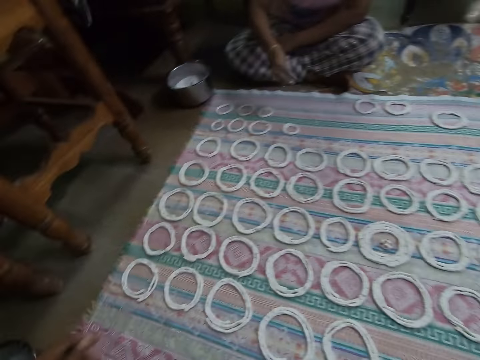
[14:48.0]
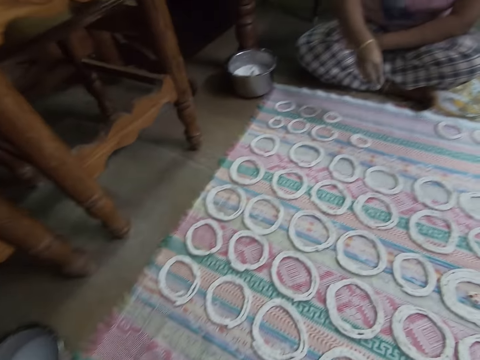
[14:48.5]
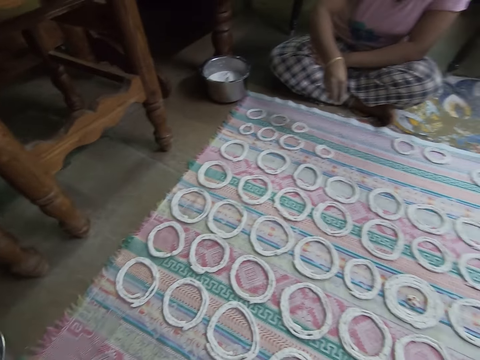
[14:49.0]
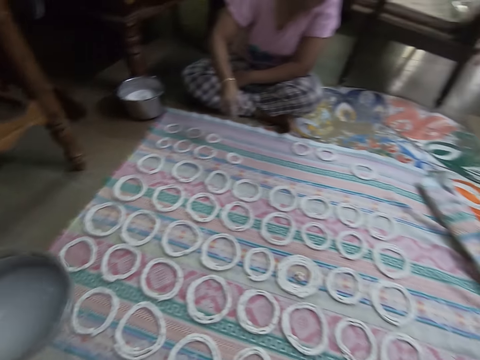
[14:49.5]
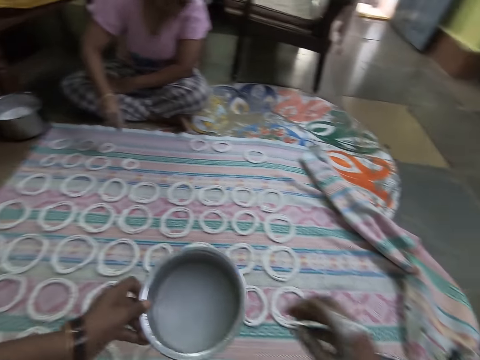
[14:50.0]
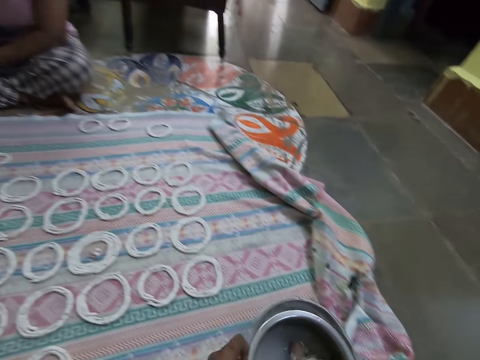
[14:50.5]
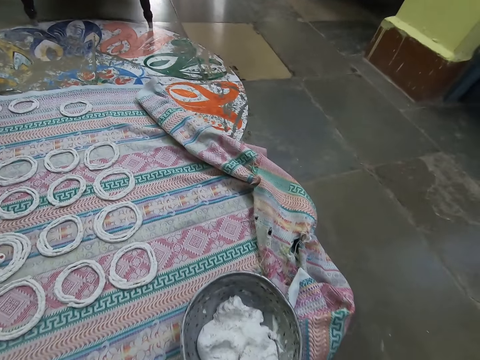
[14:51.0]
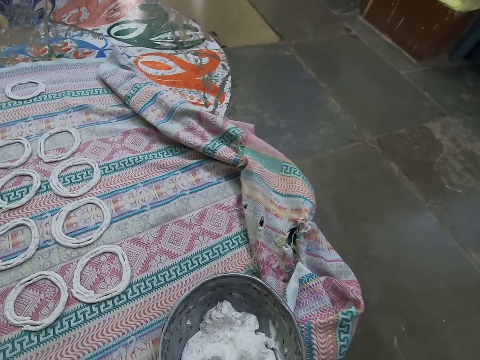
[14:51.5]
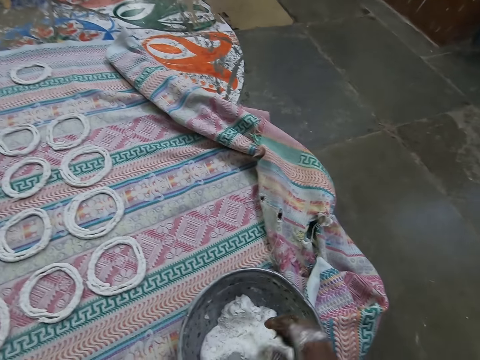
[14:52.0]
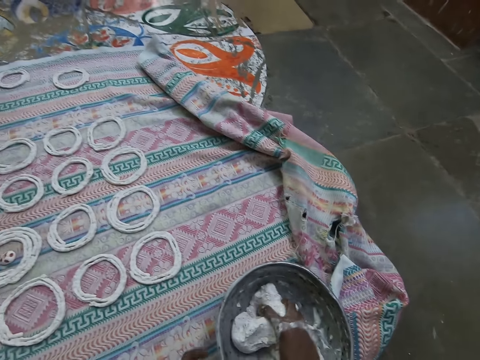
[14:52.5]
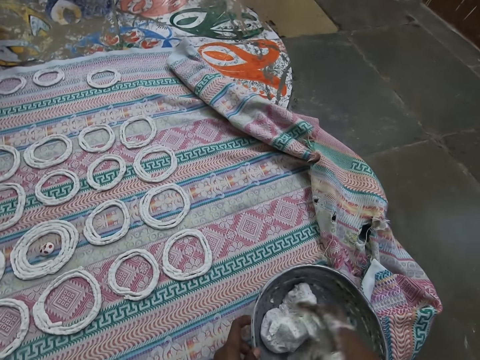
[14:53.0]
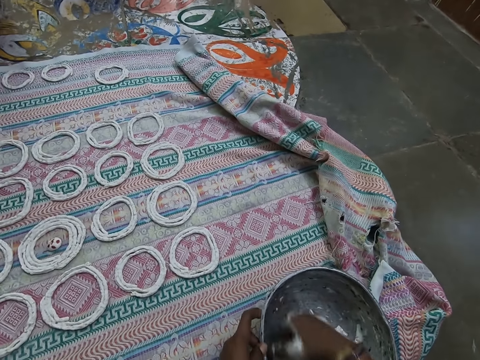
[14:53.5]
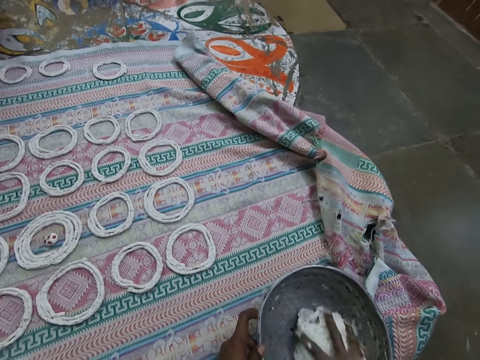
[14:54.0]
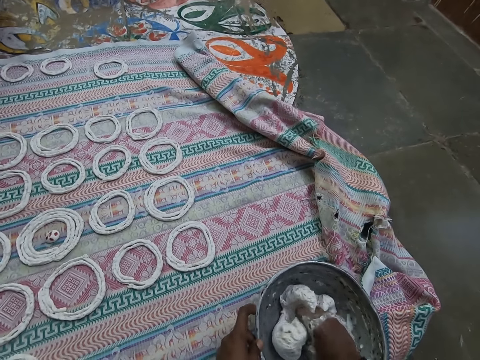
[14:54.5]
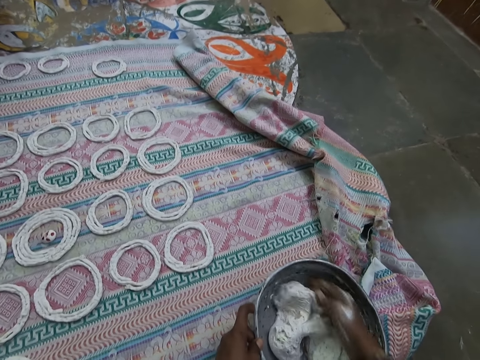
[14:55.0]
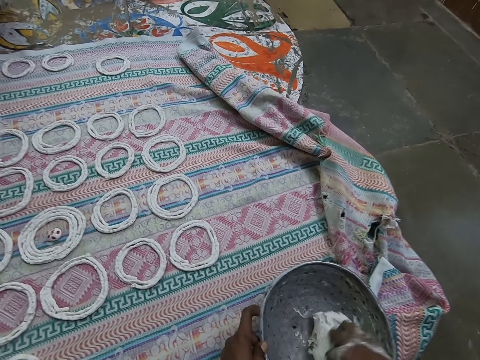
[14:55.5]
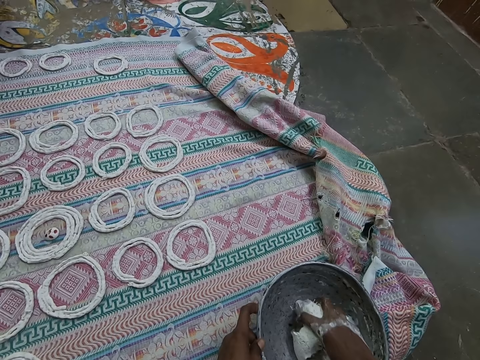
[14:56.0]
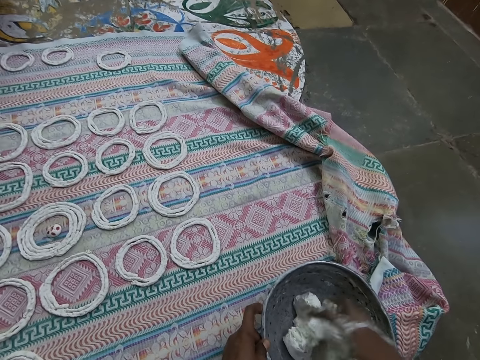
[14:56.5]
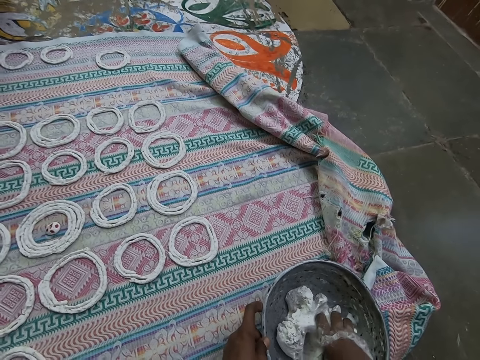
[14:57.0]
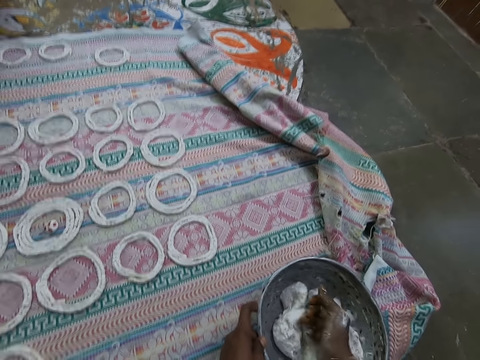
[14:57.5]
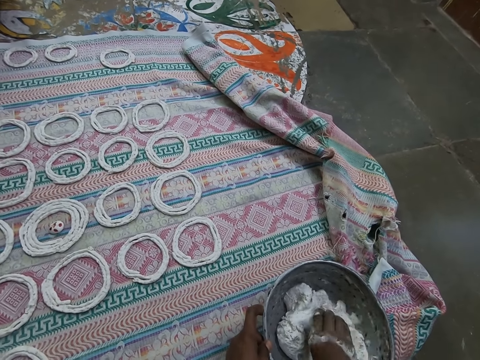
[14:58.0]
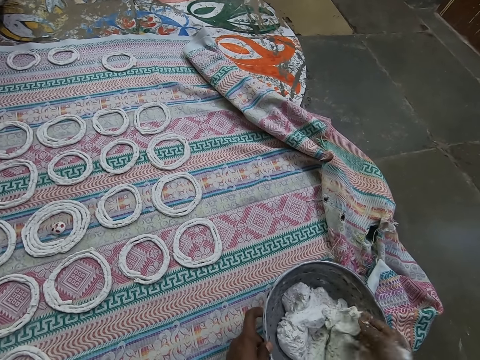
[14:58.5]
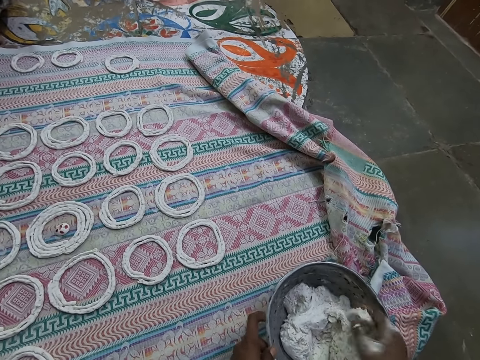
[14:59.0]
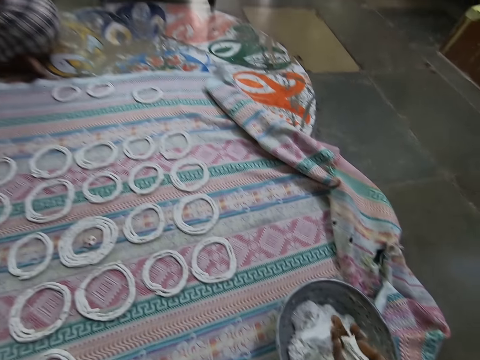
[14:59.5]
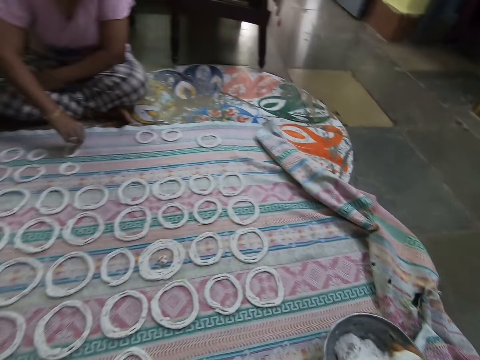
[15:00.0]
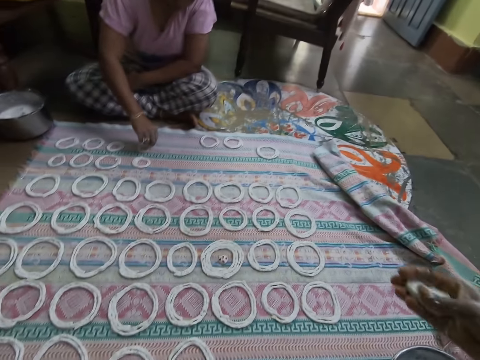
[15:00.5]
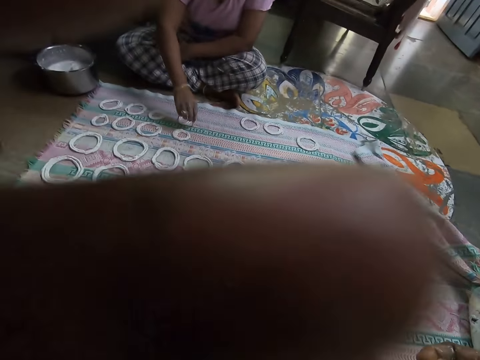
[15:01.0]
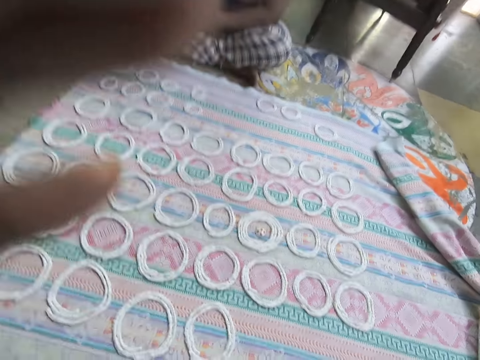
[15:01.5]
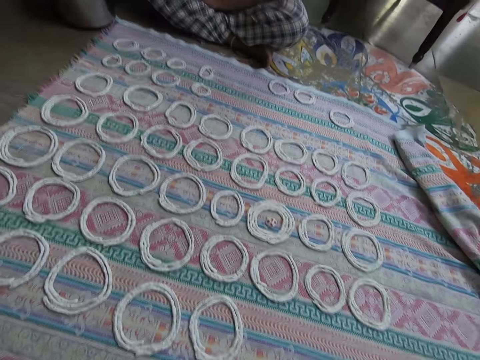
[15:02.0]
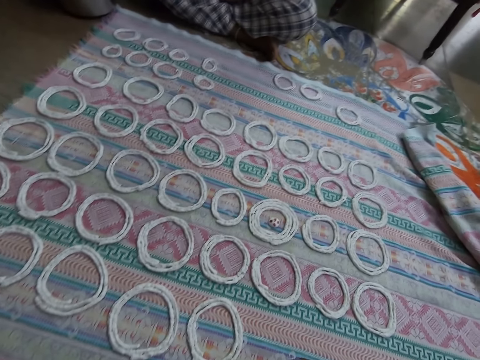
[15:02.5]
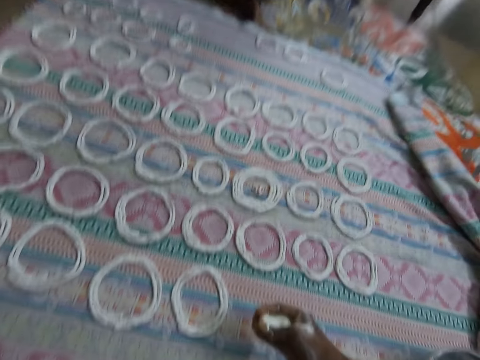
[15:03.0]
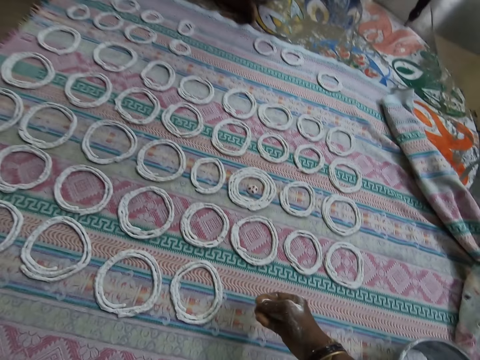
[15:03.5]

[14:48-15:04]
The woman squeezes the portion of murukku with her right hand. The camera wearer picks up another bowl with her left hand. She carries the bowl of water with her left hand. She dips her right hand into the bowl of water in her left hand. She sprinkles water on the dough. She squeezes the murukku in the bowl on the ground with her right hand. She mixes the dough in the bowl with water. She holds the bowl on the ground with her left hand. She cuts out a portion of murukku from the bowl on the ground with her right hand. She squeezes the portion of murukku with her right hand. She rolls the dough in her hand. The woman shapes the murukku on the cloth on the ground with her right hand. The camera wearer lifts her left hand up. She adjusts a camera on her head with her left hand.

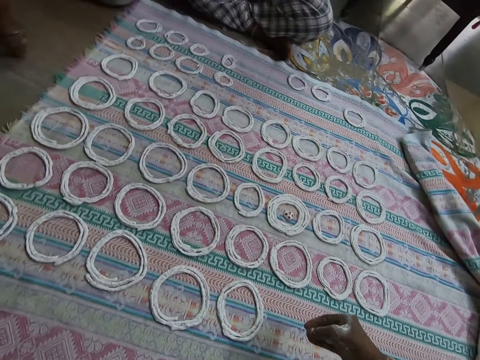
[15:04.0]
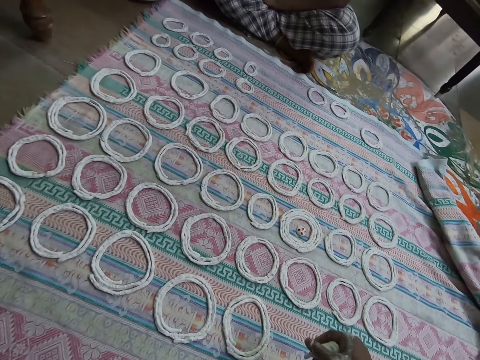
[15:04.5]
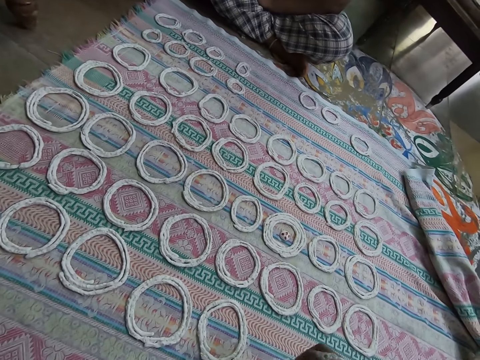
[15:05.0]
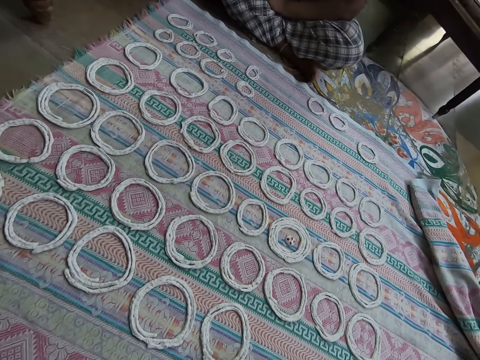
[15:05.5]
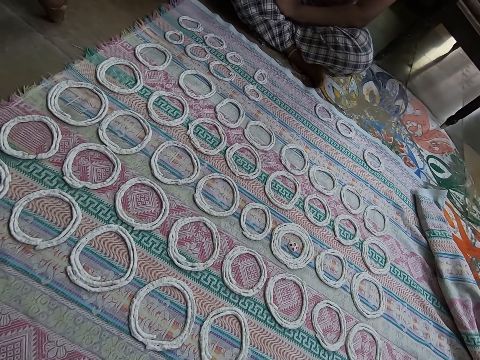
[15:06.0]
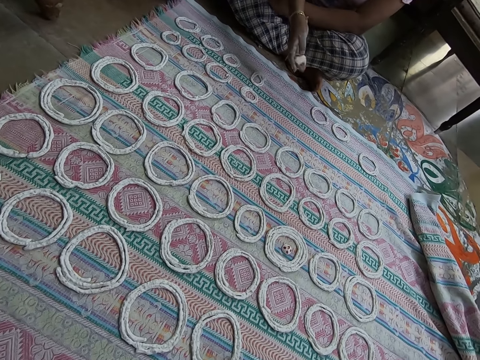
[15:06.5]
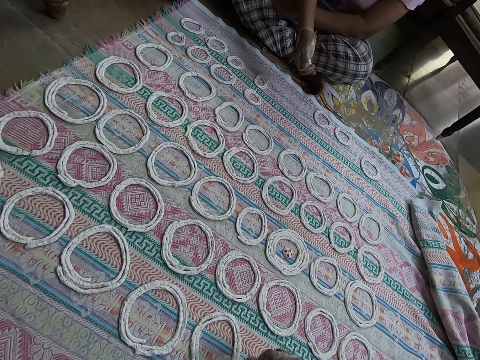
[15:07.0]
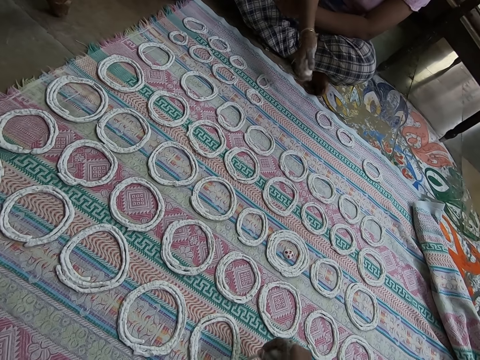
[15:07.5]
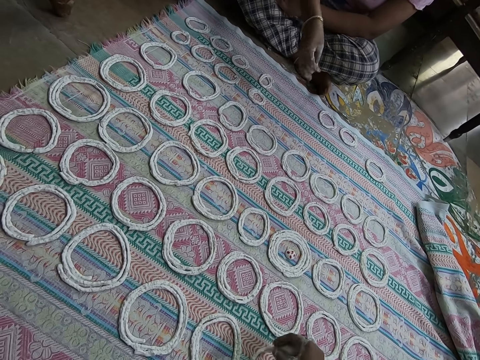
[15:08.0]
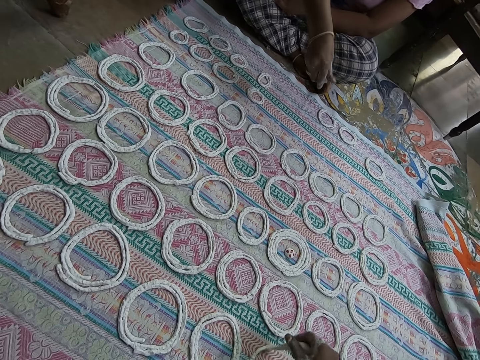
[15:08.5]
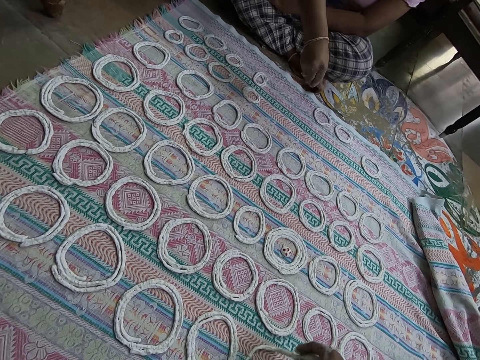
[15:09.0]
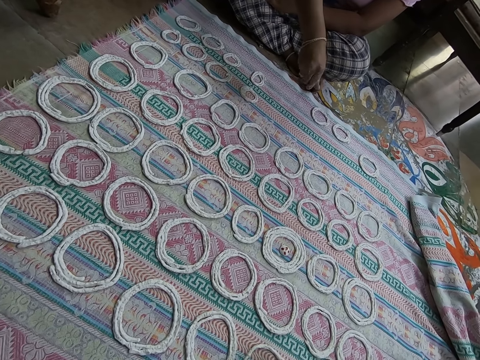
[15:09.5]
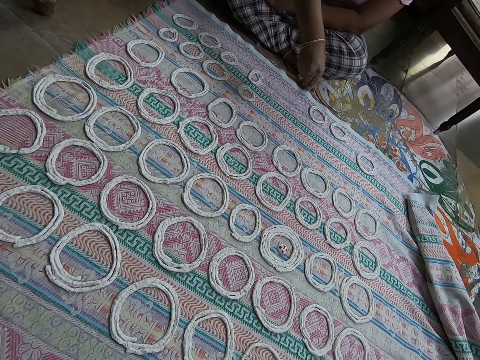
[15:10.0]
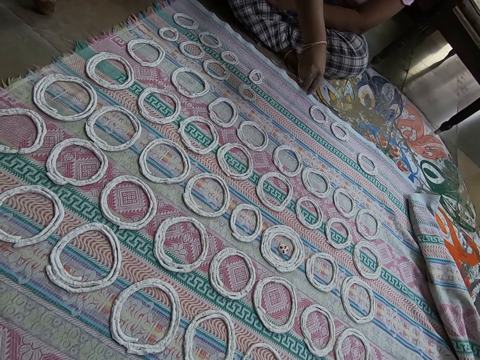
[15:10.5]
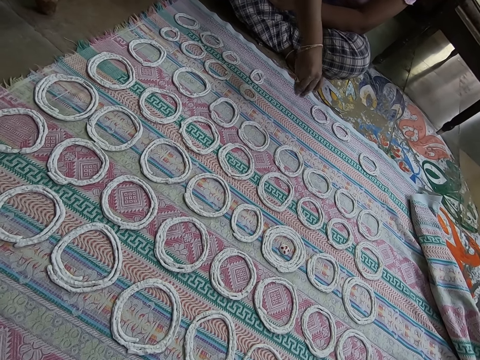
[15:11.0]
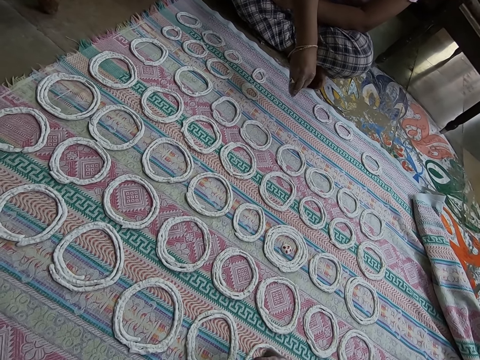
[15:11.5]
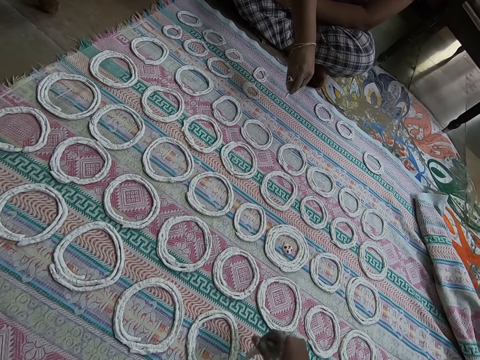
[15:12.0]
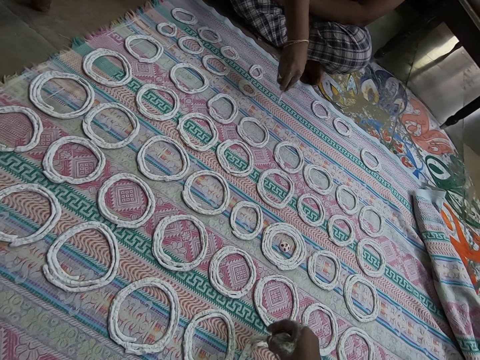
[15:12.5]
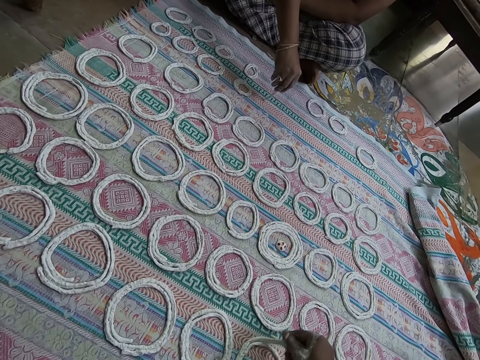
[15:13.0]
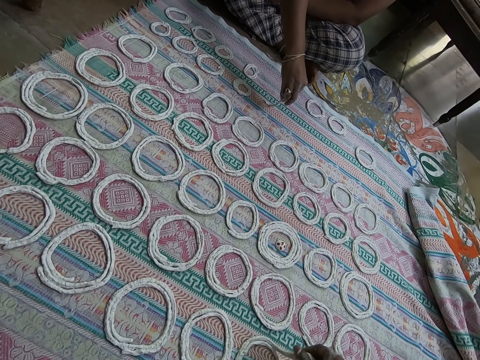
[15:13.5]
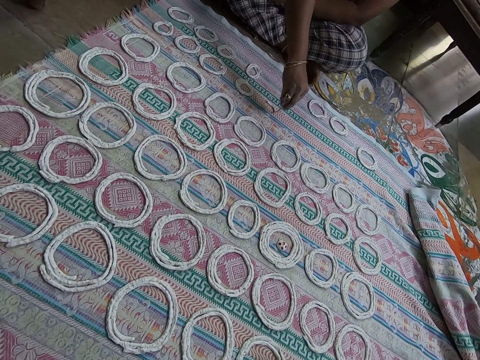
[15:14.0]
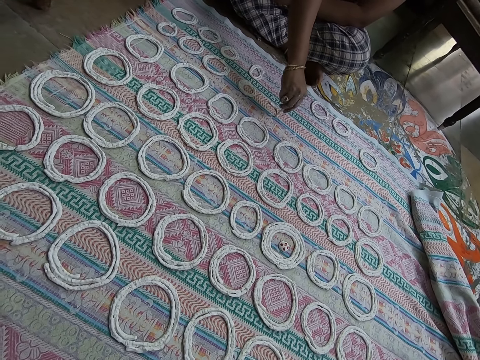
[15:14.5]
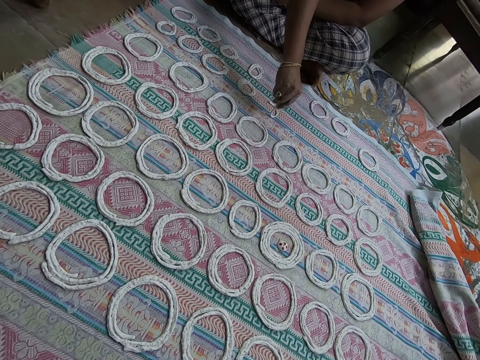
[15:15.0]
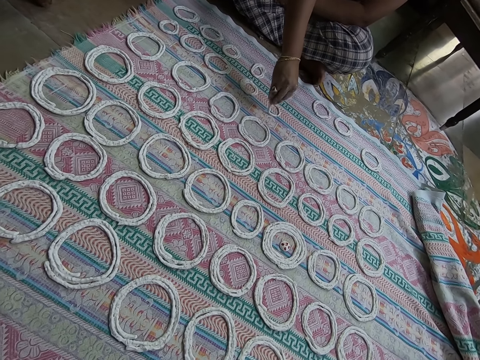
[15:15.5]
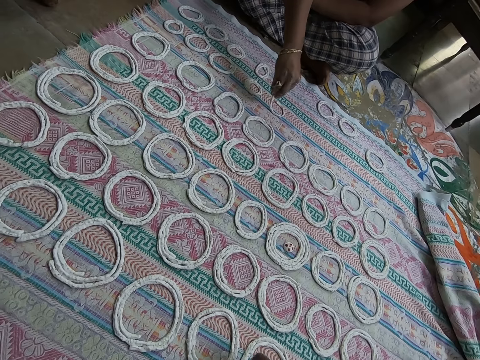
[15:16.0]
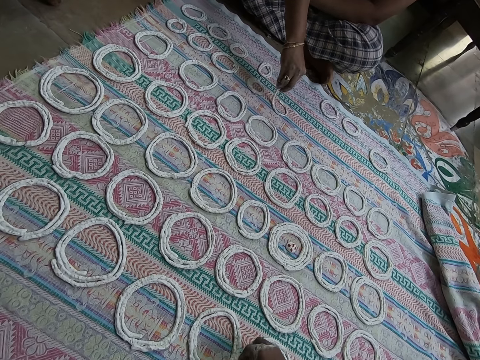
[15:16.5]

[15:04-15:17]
The camera wearer rolls the dough in her hand. The woman squeezes a portion of murukku with her right hand. The camera wearer rolls the dough round on the pastry mat. She shapes the portion of murukku in her right hand on the cloth on the ground. The woman shapes the murukku on the cloth on the ground with her right hand.
